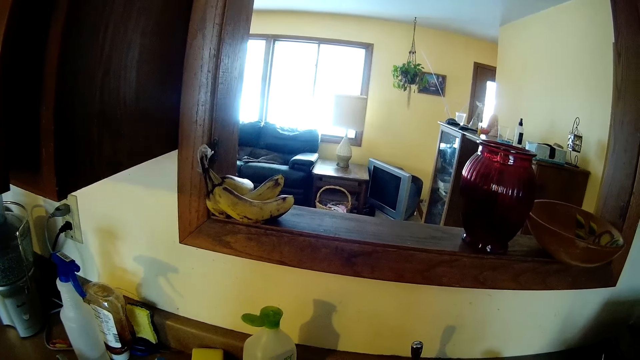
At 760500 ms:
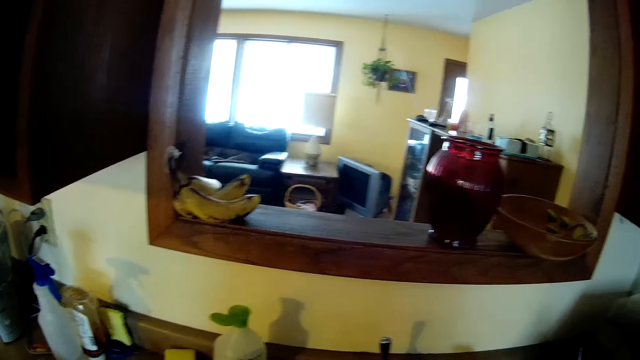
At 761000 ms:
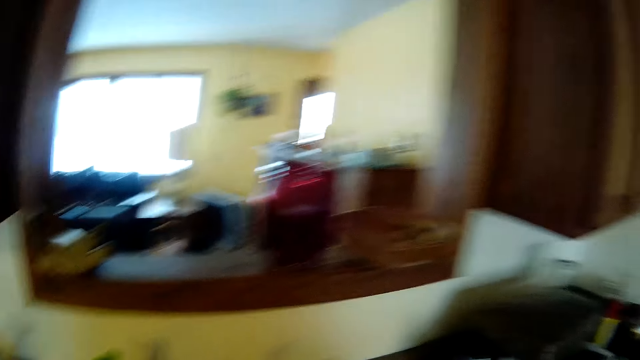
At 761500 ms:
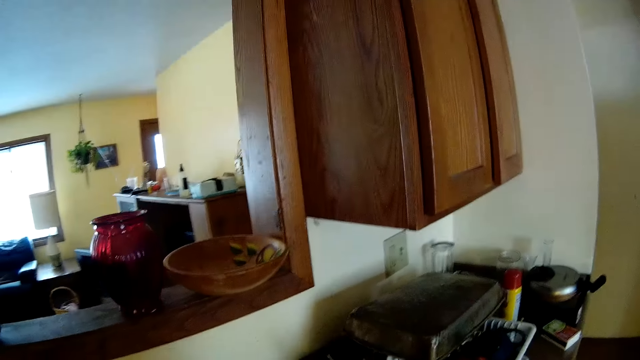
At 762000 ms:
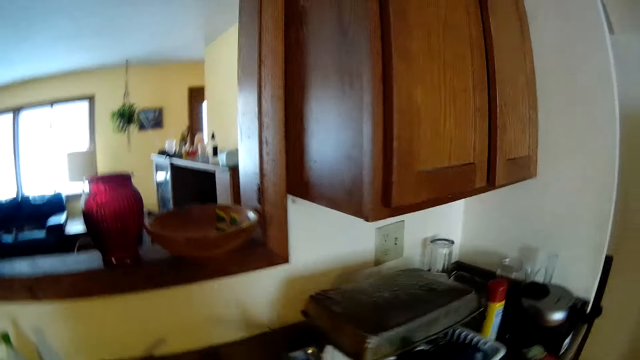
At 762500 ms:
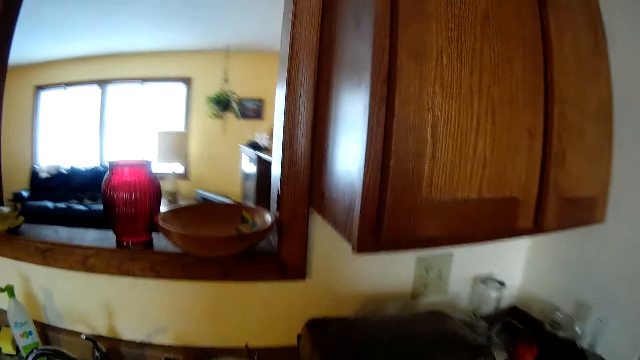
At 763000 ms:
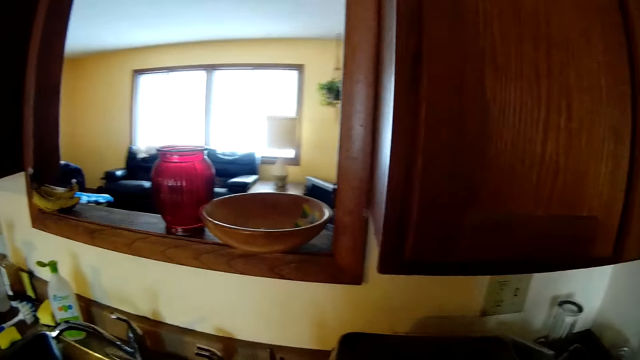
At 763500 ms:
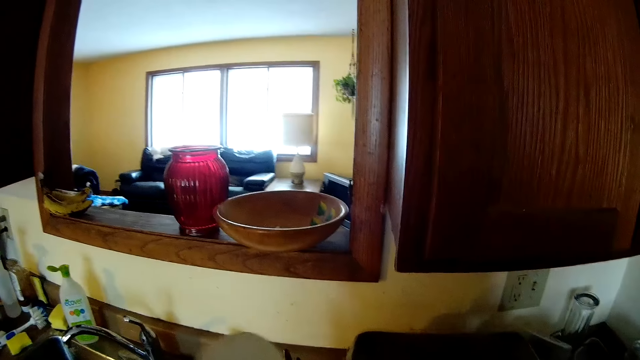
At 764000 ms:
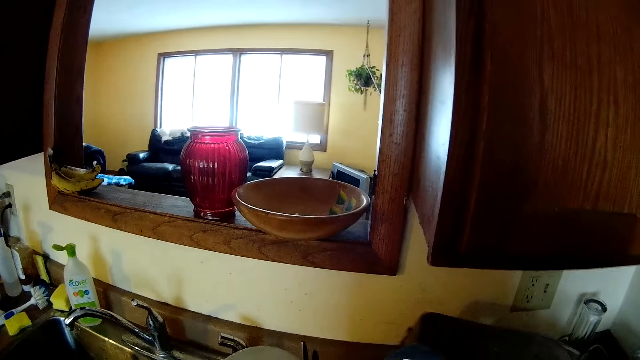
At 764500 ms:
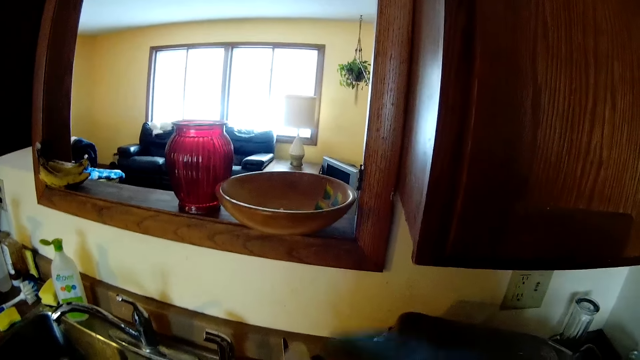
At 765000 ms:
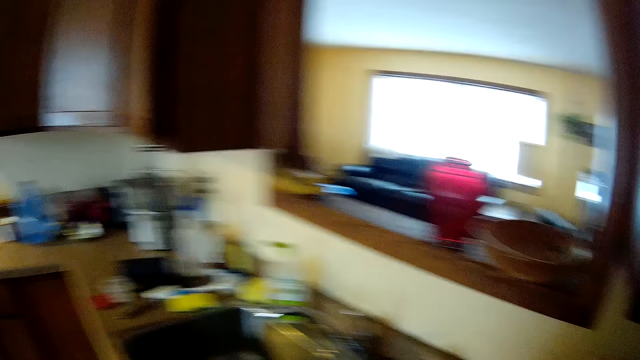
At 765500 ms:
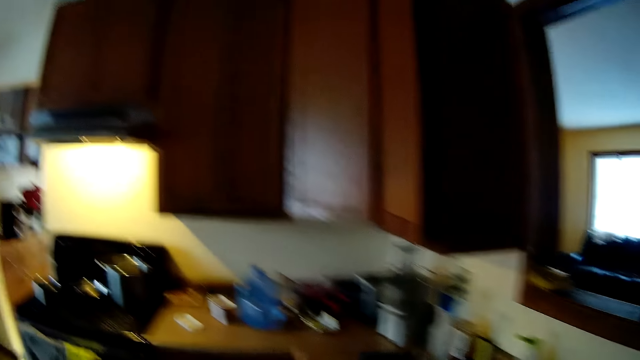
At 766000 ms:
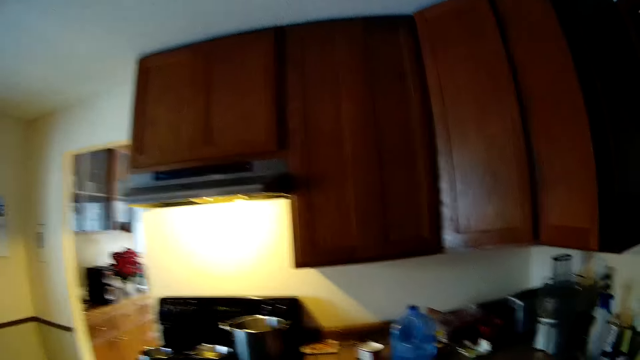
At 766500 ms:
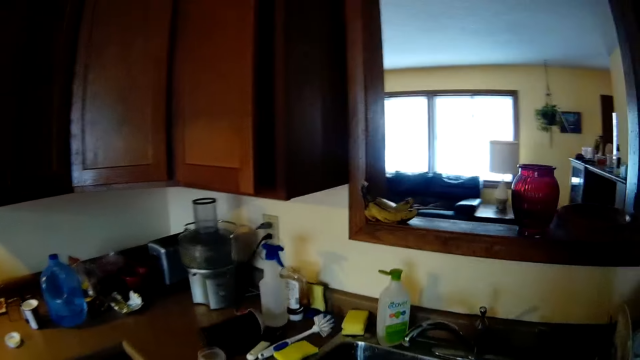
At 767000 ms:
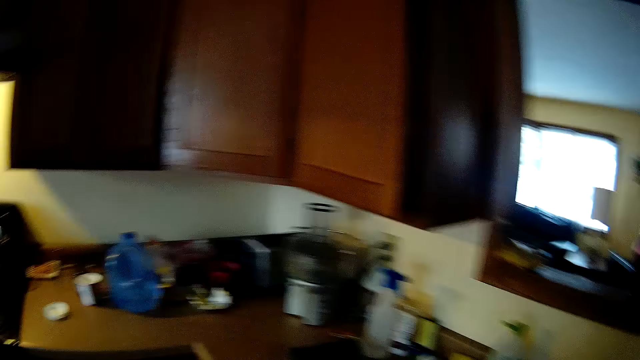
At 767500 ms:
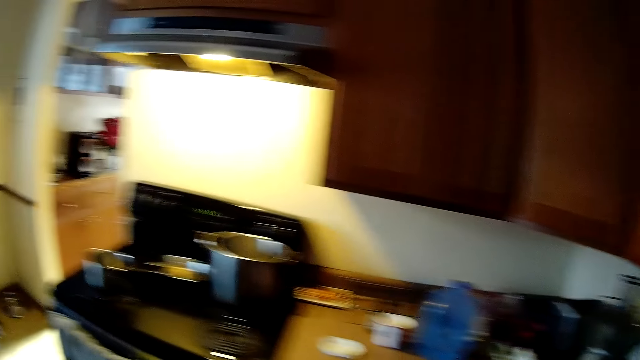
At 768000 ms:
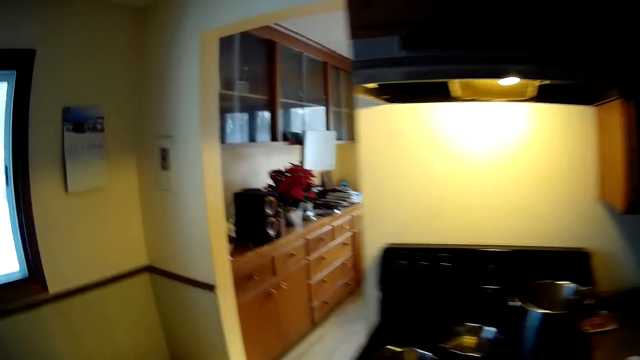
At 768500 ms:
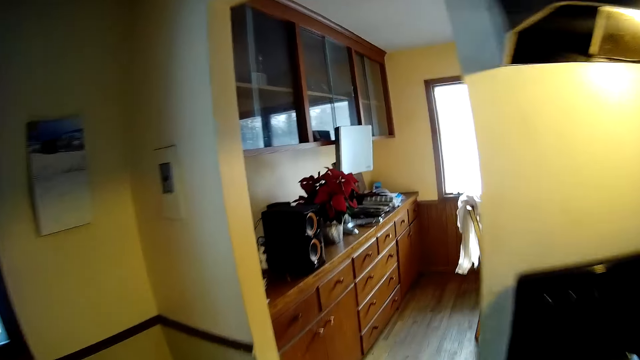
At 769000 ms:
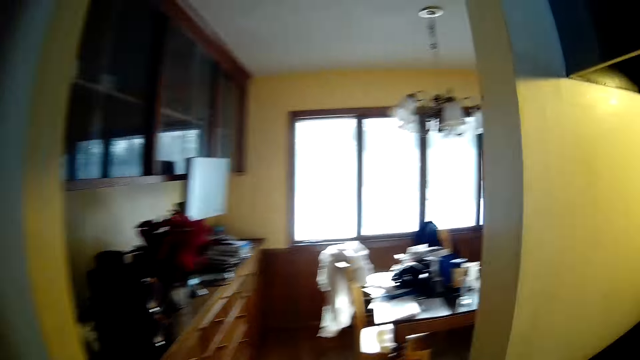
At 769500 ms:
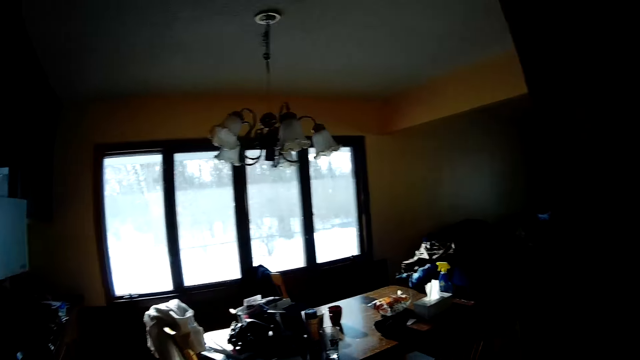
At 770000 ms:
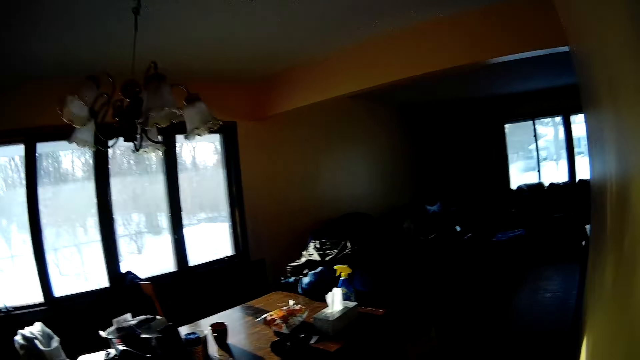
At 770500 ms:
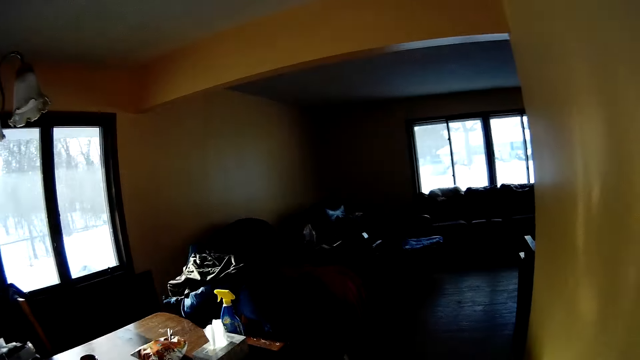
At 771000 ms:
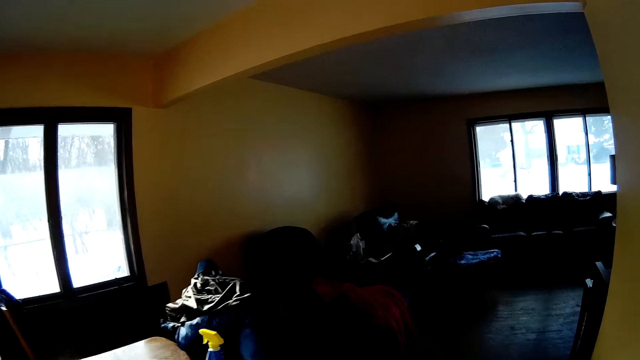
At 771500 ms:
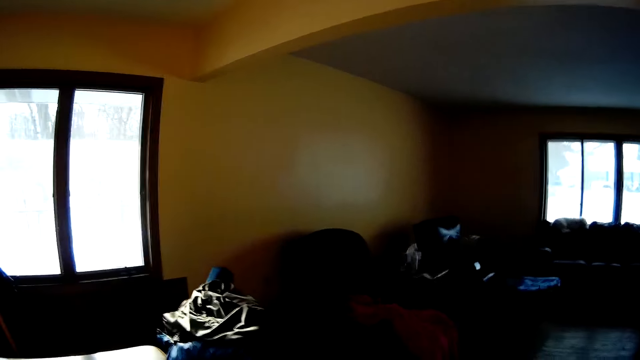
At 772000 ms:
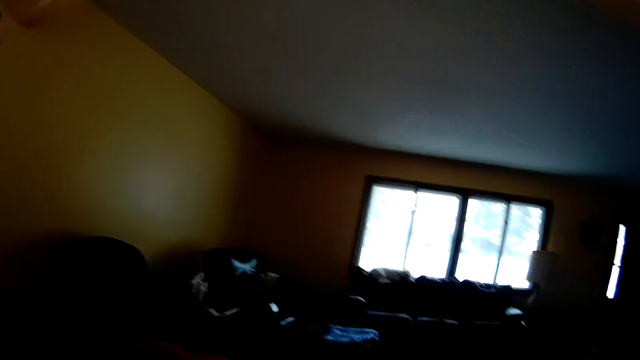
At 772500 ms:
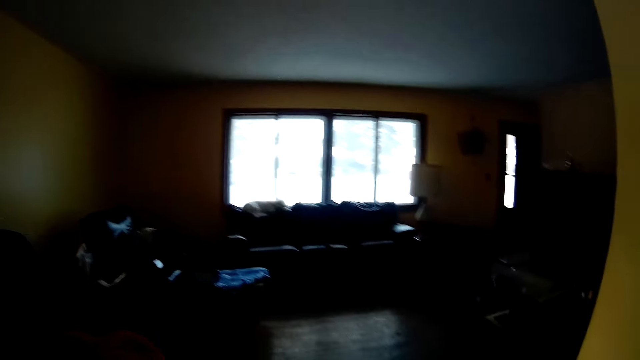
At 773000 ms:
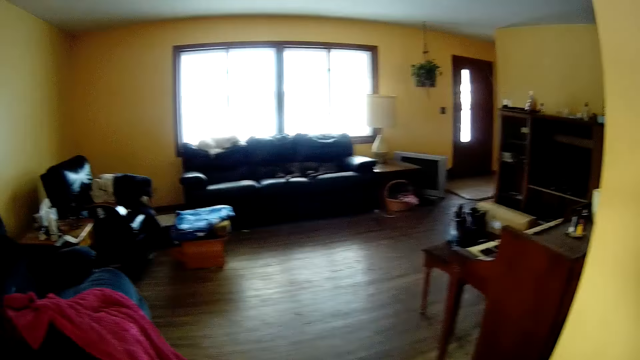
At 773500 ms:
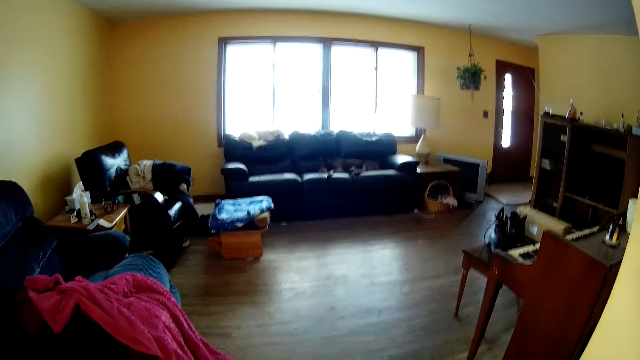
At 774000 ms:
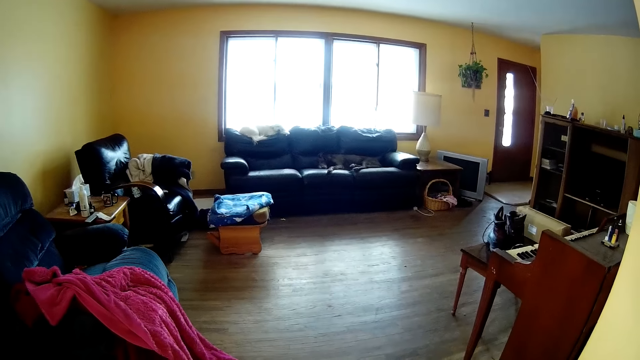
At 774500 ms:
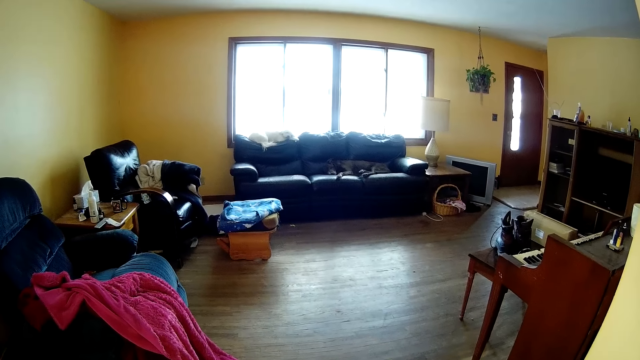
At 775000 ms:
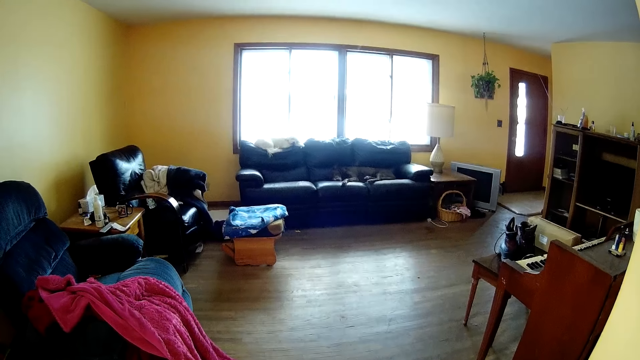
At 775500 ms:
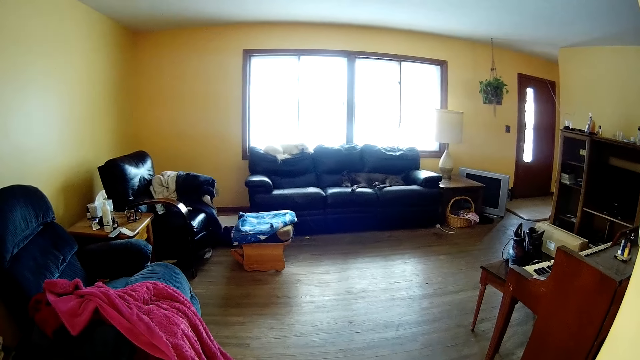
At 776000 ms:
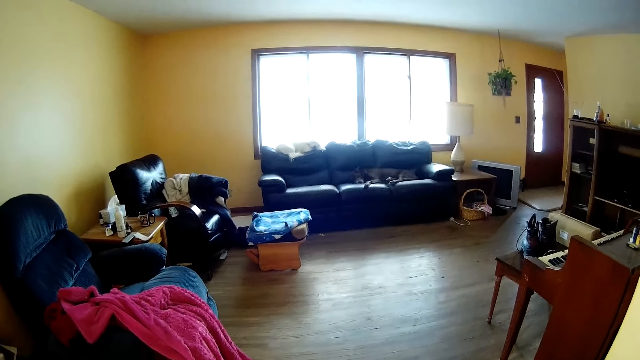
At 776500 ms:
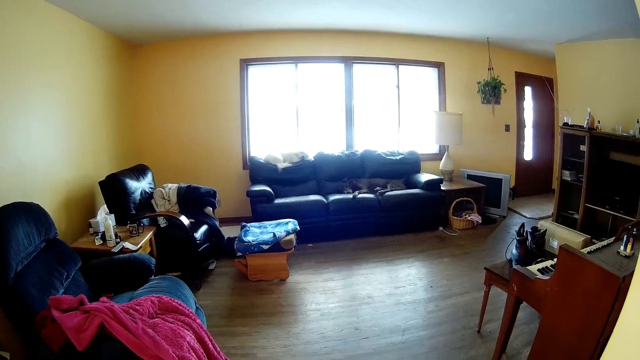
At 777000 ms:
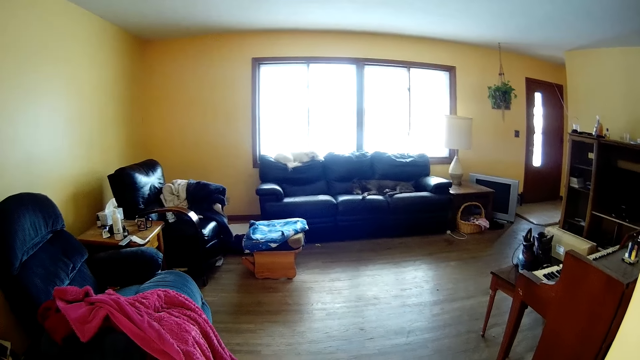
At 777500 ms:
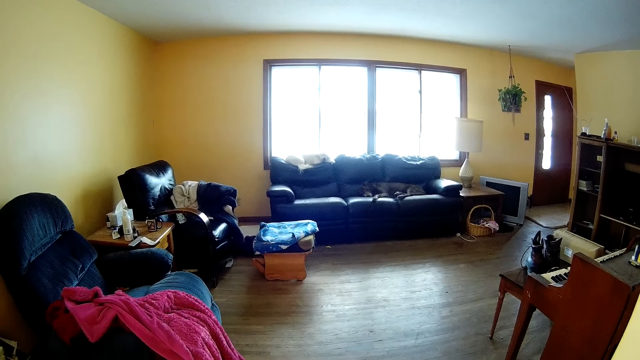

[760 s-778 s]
The camera wearer puts the plate in the dish rack. They walk around. They walk to the living room from the kitchen.

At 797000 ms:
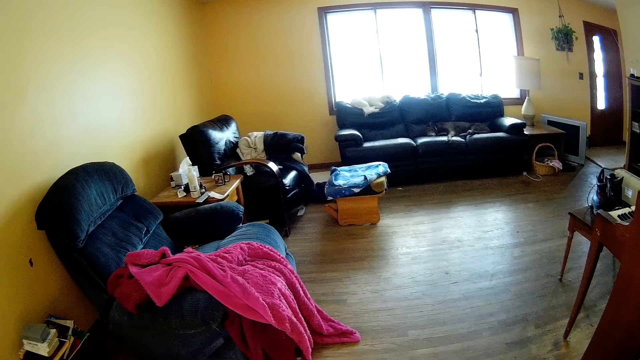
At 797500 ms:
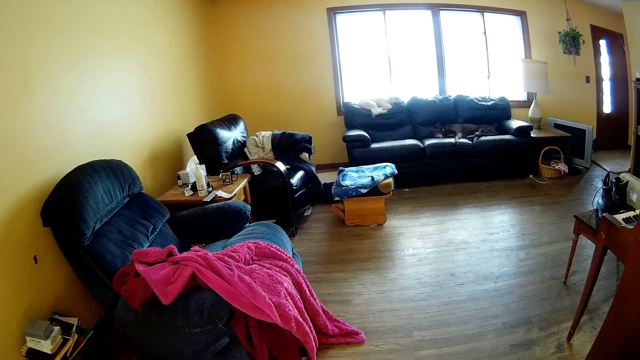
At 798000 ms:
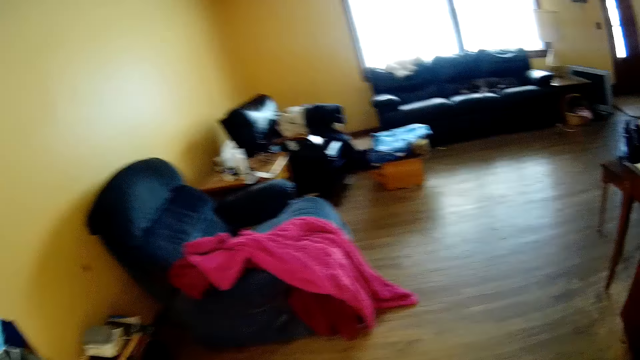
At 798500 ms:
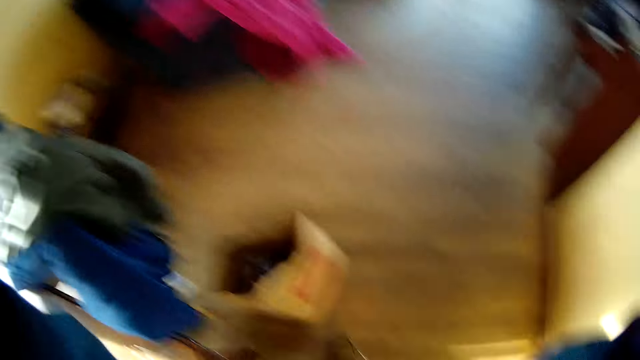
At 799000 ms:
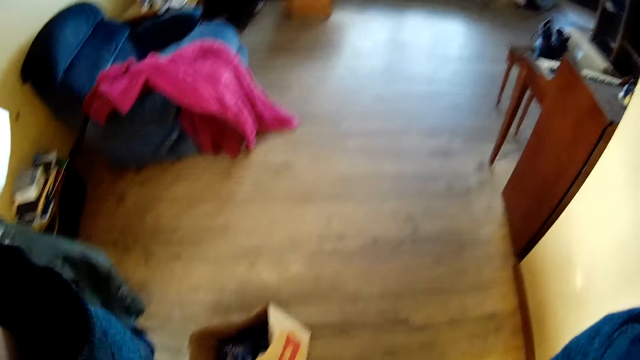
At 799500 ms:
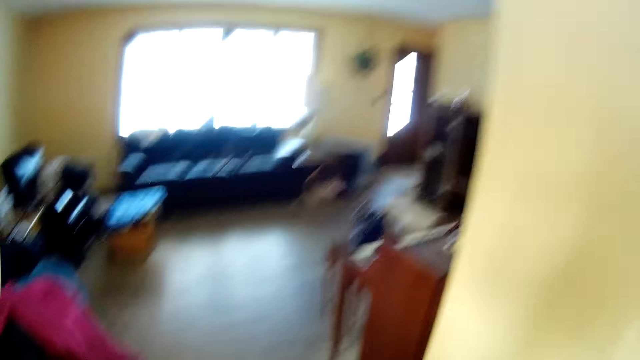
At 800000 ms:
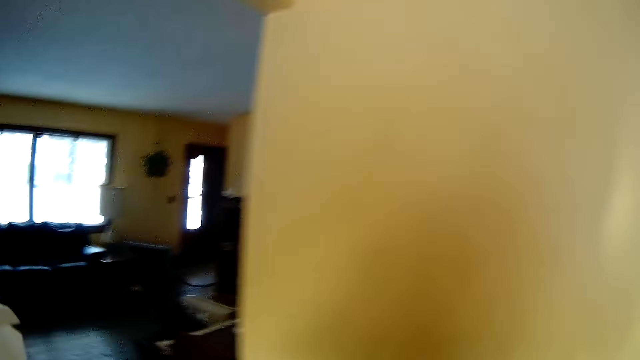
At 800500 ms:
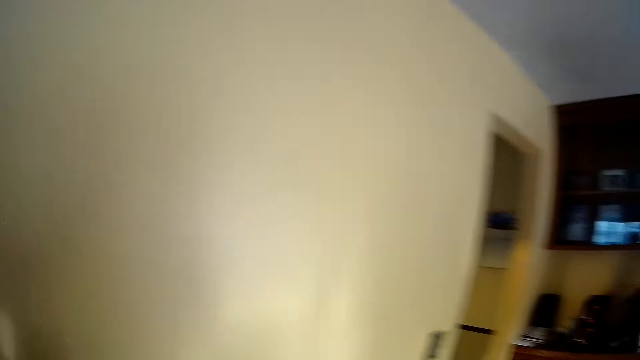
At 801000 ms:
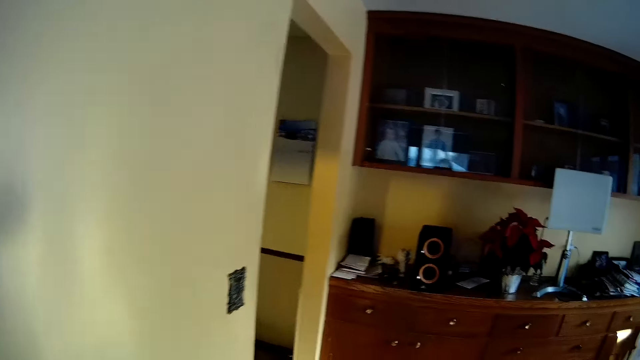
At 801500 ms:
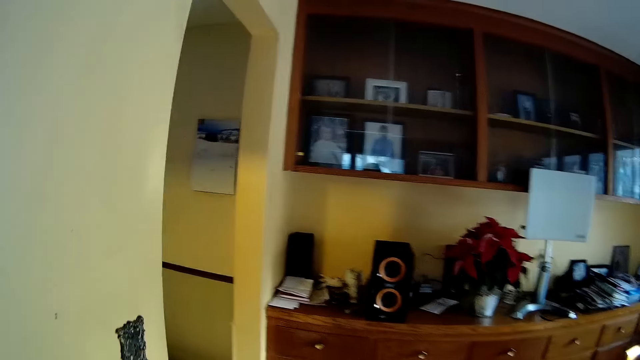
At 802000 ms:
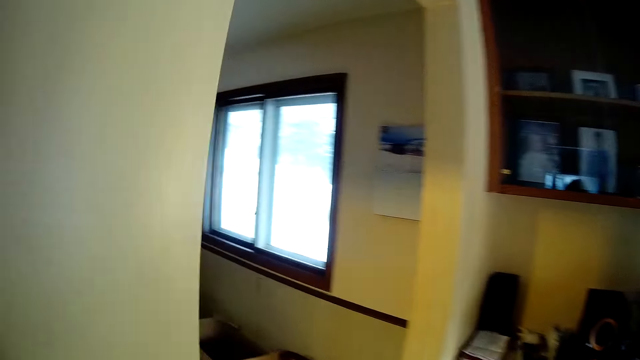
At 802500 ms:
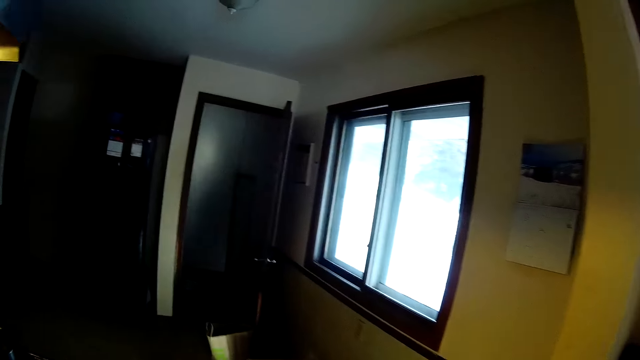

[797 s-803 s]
The camera wearer walks around.
